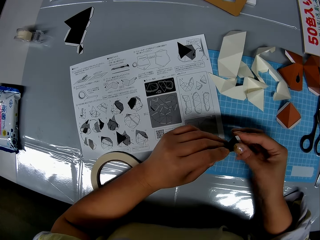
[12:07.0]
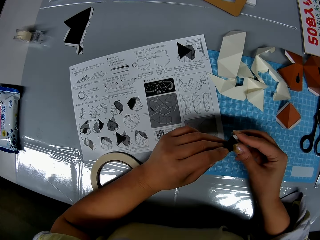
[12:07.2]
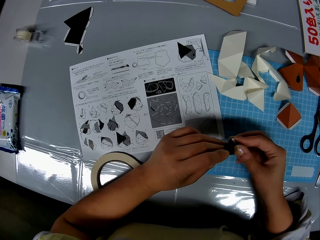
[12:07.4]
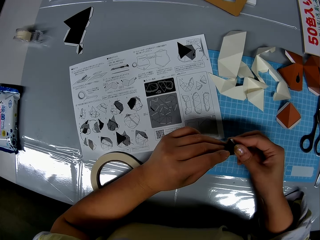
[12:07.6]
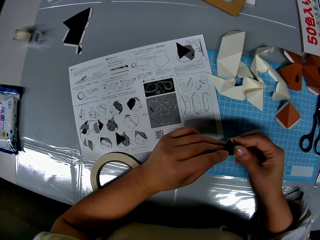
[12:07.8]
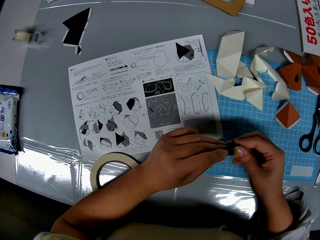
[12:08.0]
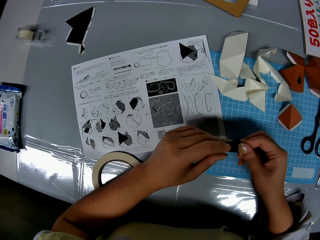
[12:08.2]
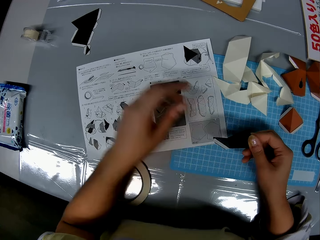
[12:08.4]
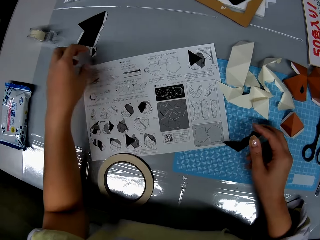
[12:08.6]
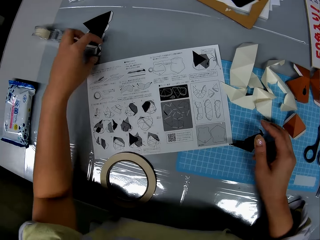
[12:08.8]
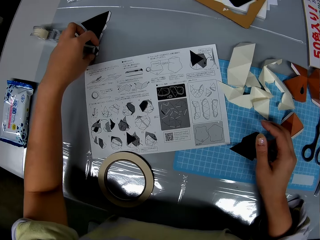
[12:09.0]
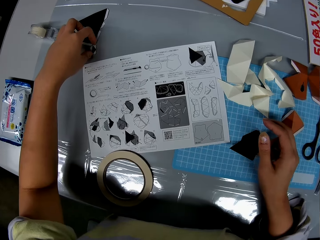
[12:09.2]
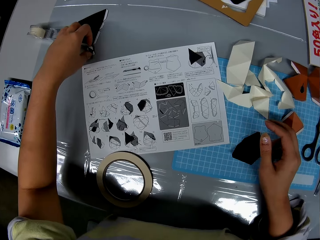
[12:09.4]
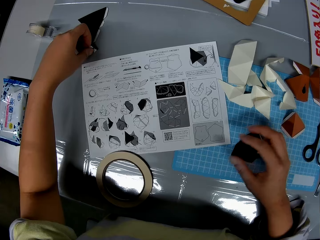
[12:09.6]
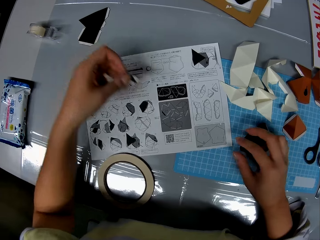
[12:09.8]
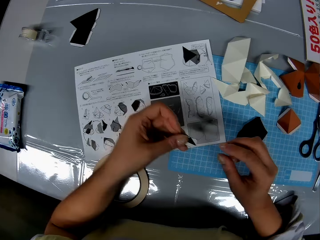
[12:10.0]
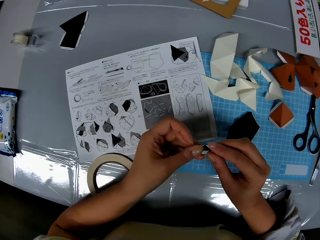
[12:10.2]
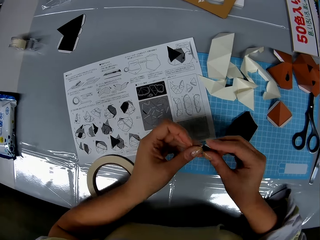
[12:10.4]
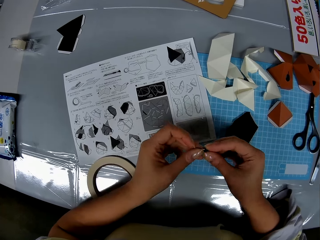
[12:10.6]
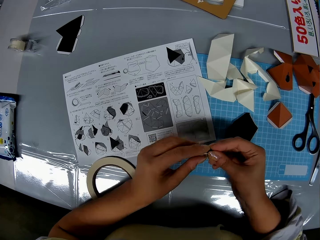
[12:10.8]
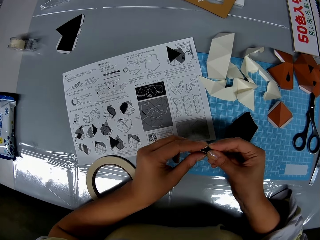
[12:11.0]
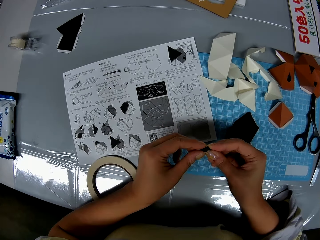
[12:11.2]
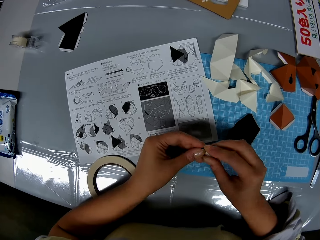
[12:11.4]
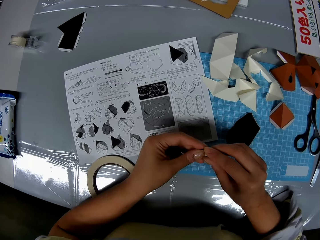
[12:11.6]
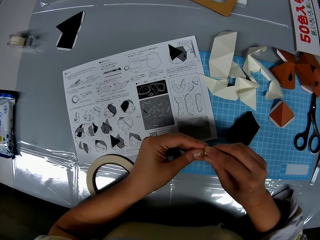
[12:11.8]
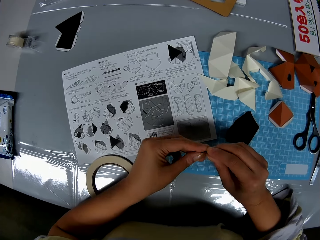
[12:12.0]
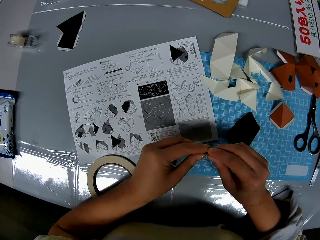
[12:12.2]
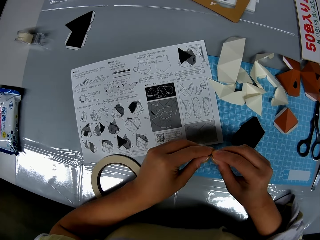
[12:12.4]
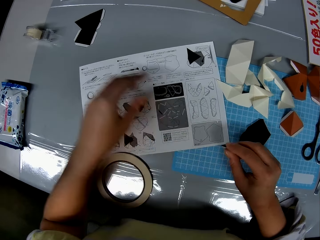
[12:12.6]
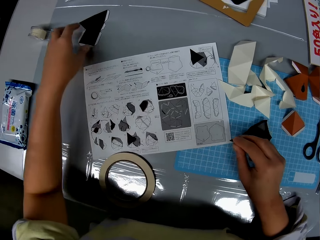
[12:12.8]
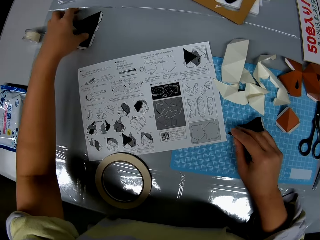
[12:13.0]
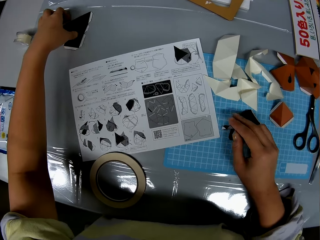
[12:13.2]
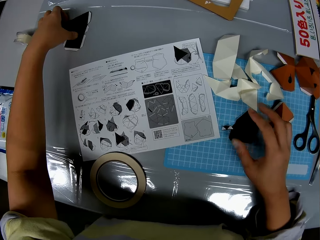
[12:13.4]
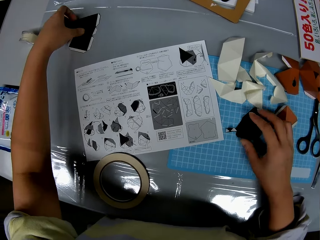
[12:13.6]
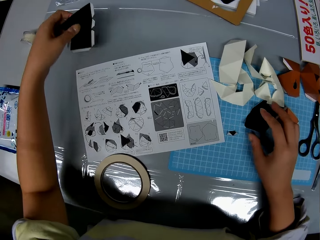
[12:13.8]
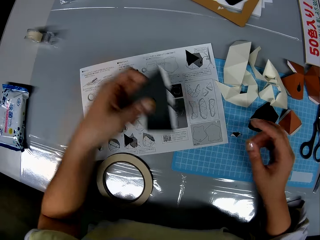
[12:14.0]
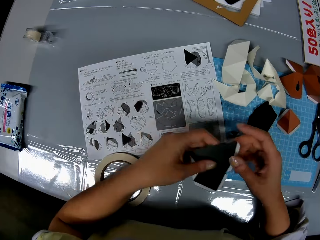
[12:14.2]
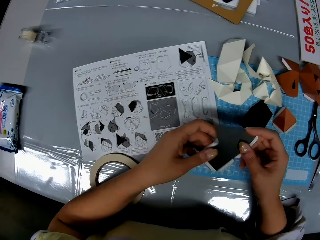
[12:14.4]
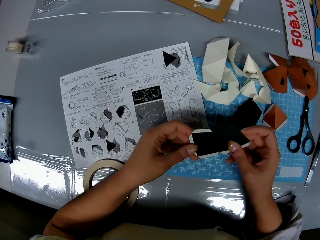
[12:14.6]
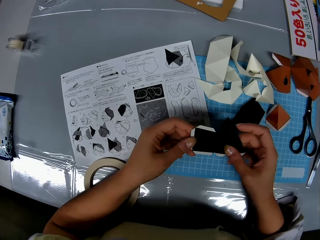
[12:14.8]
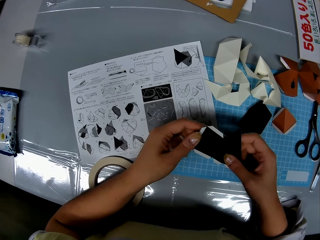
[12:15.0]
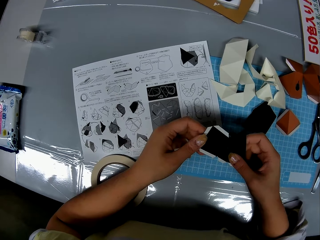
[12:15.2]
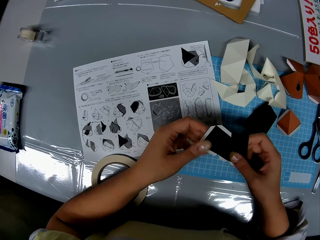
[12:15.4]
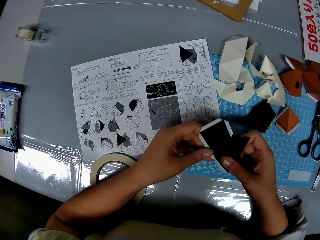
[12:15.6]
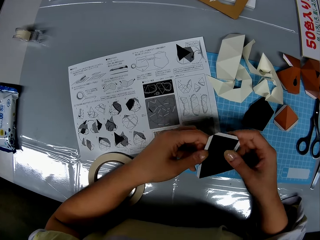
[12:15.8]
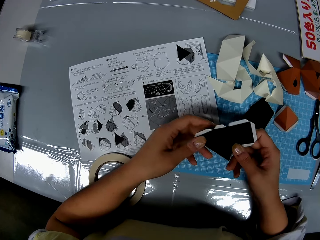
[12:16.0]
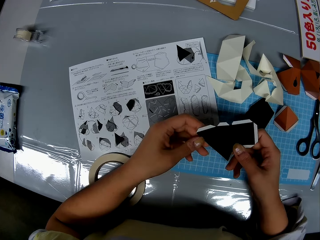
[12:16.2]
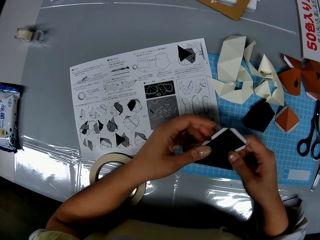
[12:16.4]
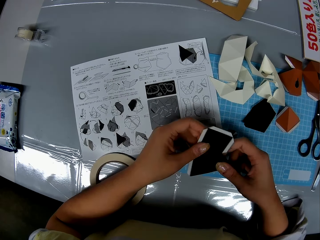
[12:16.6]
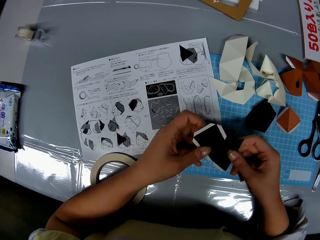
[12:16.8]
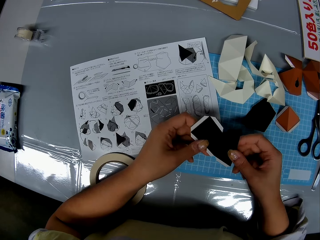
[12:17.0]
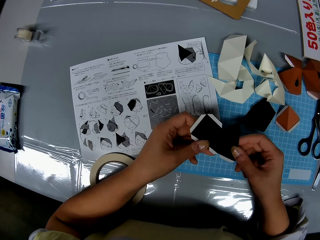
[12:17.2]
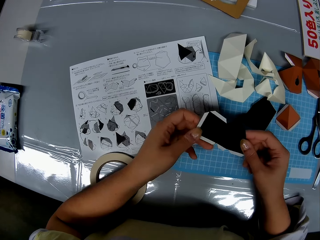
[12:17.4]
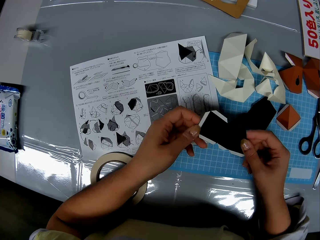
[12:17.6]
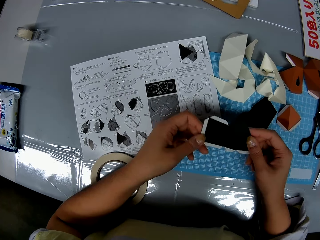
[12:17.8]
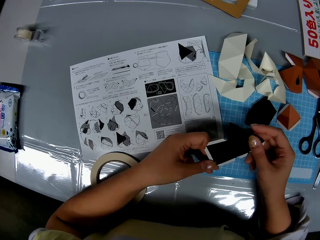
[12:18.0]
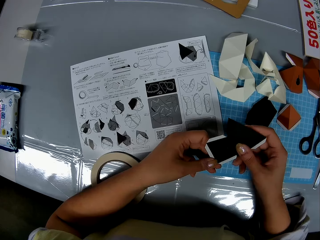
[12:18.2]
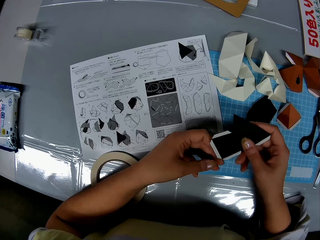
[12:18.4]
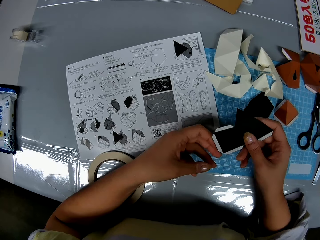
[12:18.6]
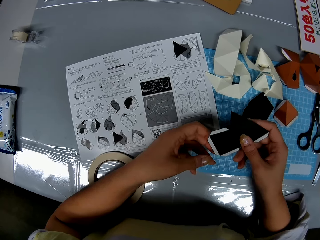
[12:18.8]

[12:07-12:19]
The camera wearer drops the piece of craft or paper on the table. They pick another piece of craft from the table, fold the piece of craft and drop the piece of craft on the table. They pick another piece of craft from the table. They turn the piece of paper.

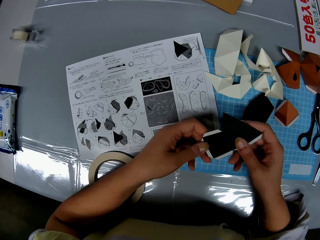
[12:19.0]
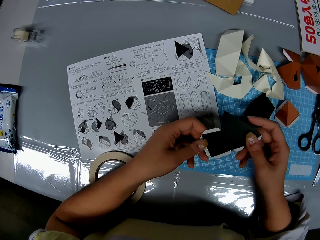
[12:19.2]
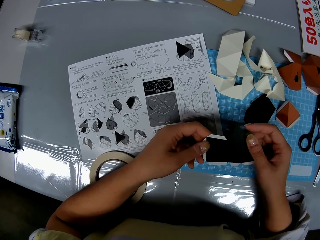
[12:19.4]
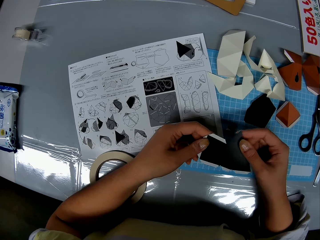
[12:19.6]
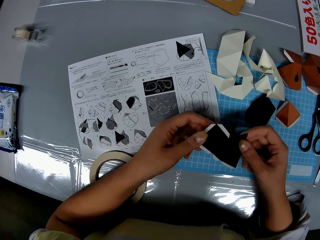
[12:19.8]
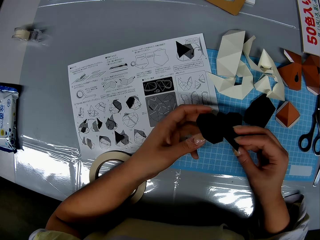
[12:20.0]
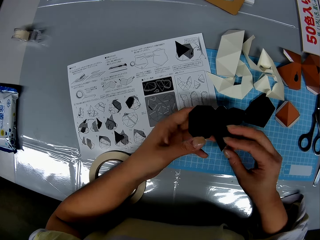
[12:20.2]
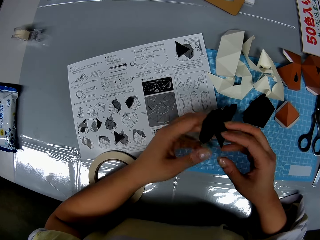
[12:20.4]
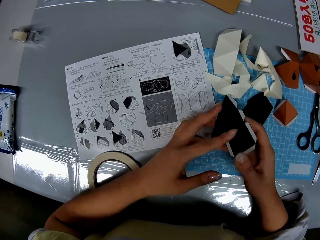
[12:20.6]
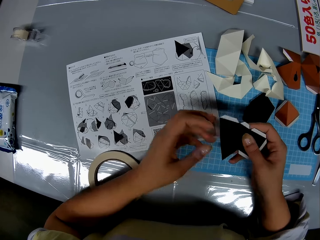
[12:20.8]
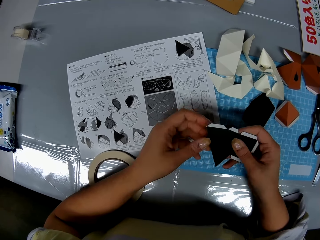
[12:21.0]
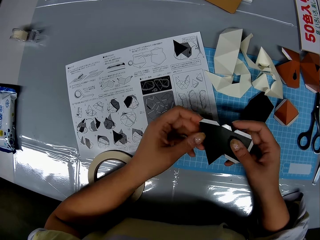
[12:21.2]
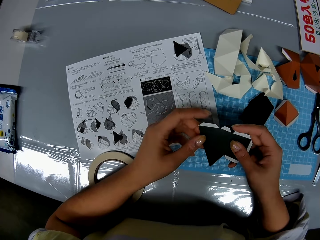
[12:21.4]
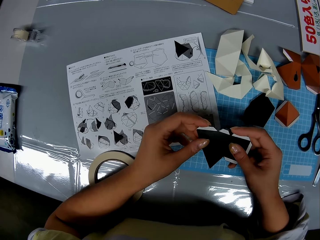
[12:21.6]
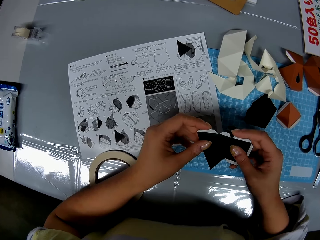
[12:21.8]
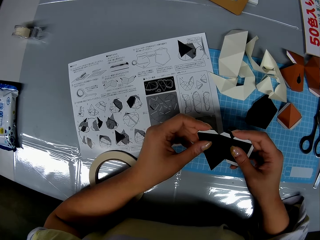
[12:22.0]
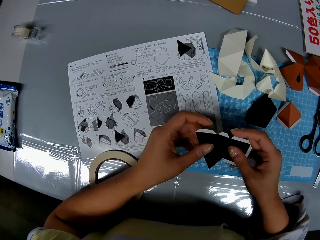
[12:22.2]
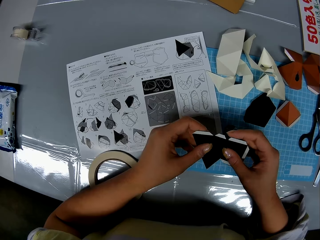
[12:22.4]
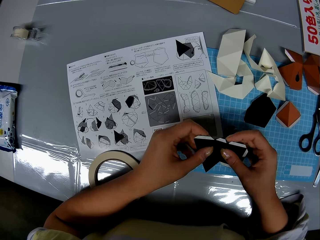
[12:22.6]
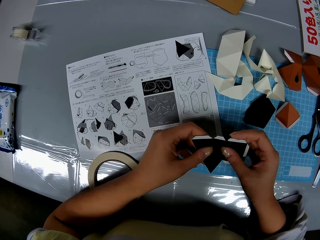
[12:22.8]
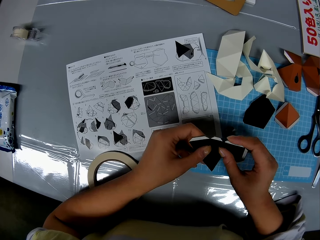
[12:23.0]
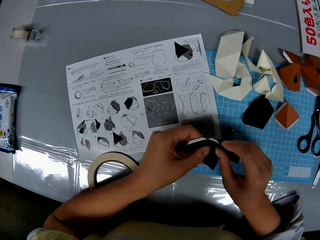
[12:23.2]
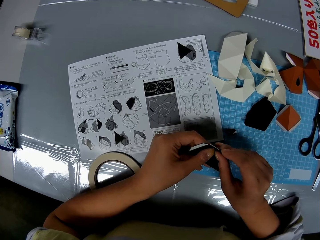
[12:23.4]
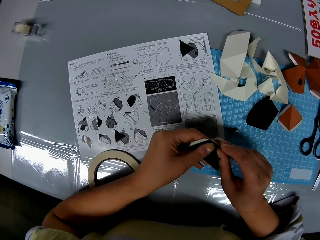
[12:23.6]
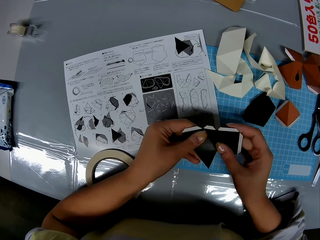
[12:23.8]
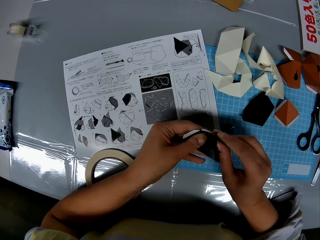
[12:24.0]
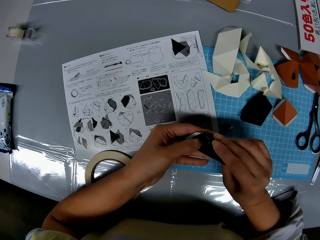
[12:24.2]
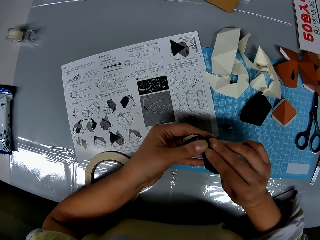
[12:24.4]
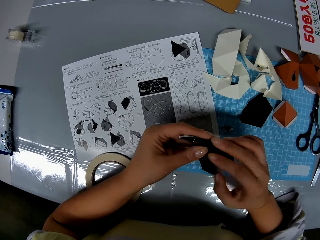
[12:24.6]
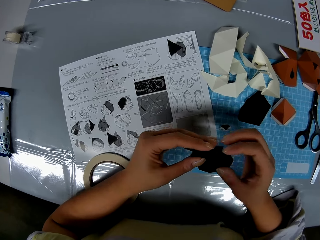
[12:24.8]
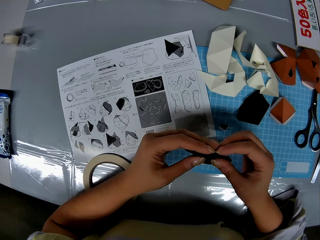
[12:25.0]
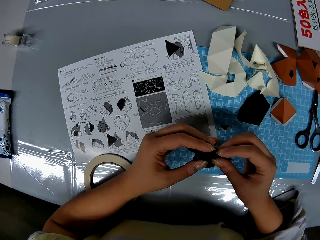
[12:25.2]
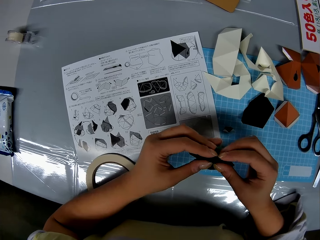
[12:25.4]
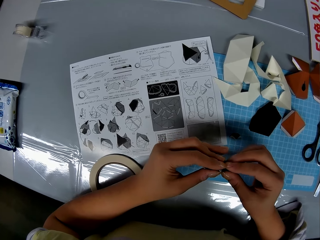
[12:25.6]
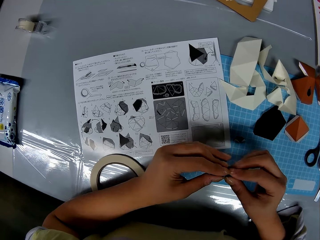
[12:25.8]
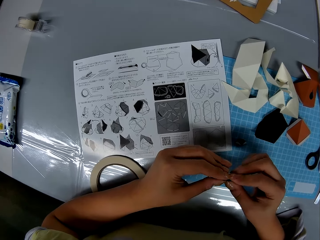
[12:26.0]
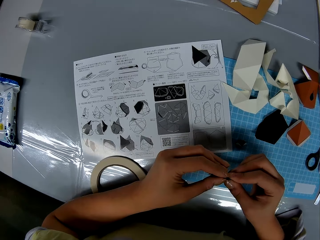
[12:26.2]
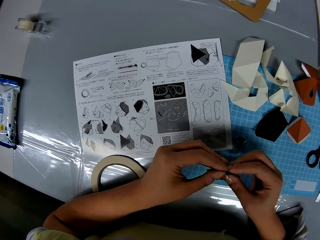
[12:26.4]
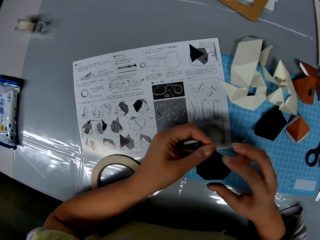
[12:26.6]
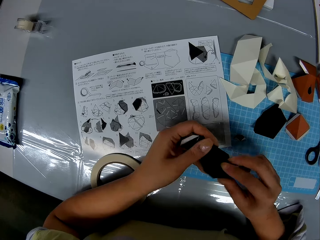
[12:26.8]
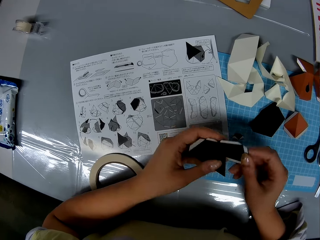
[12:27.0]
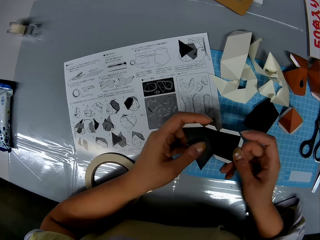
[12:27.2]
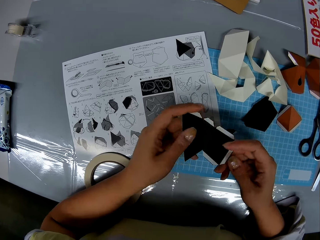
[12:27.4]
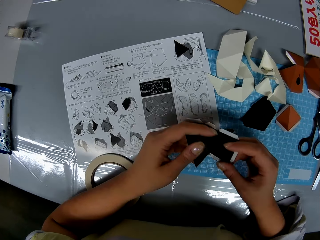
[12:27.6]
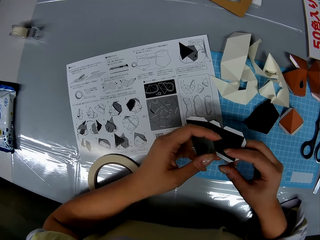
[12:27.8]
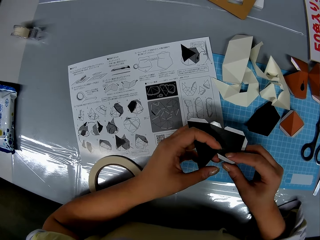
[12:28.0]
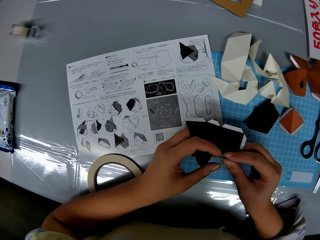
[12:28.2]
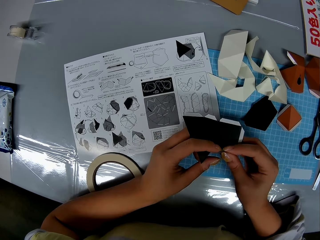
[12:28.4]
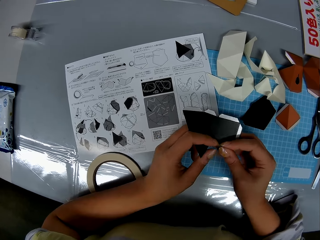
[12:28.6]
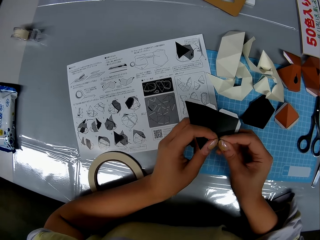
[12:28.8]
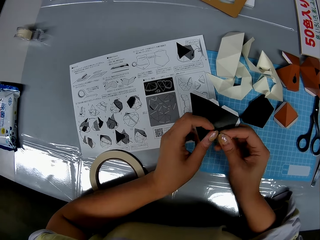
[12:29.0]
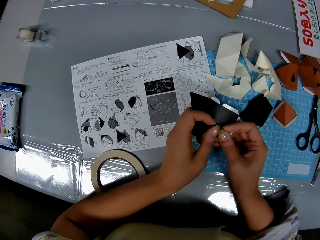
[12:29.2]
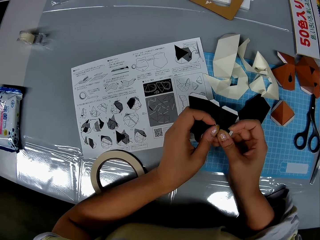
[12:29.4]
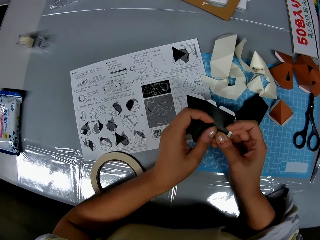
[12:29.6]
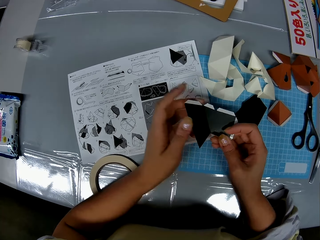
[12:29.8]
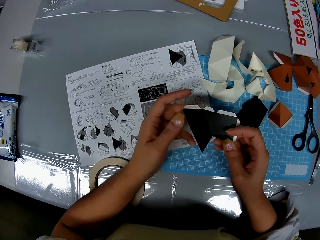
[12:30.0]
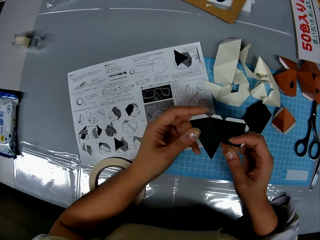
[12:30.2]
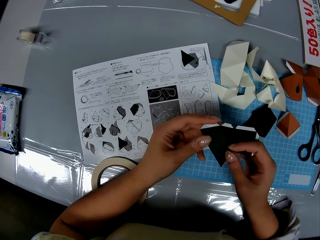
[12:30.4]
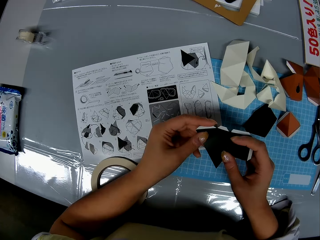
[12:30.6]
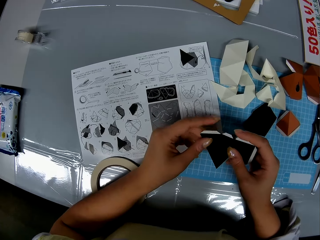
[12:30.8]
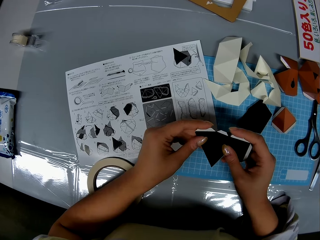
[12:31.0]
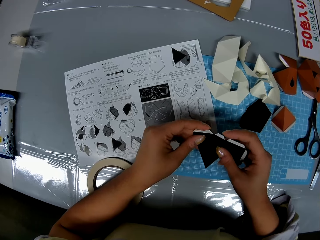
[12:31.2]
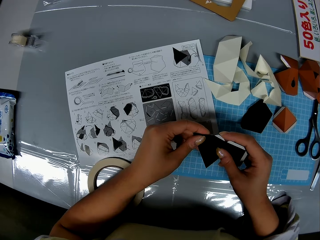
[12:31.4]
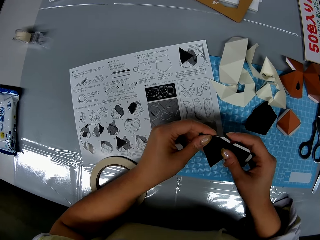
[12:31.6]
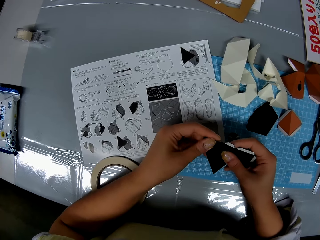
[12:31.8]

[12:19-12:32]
The camera wearer examines the craft in his hand. He folds the piece of craft or paper. He folds the tape on the piece of craft.
